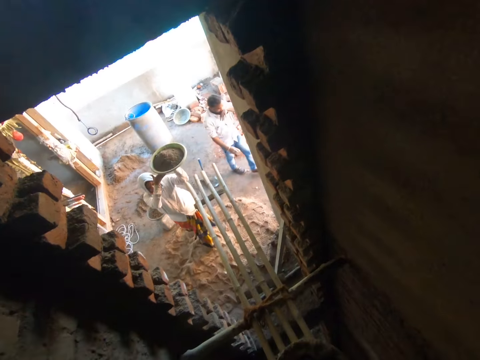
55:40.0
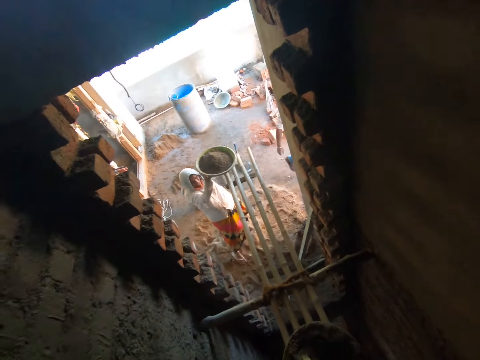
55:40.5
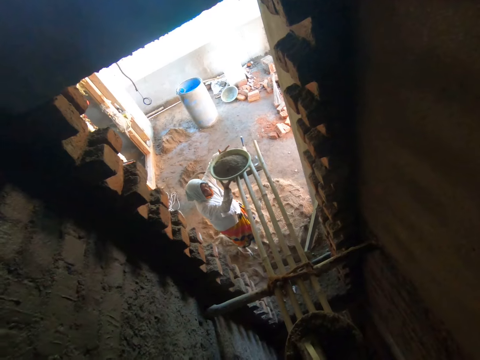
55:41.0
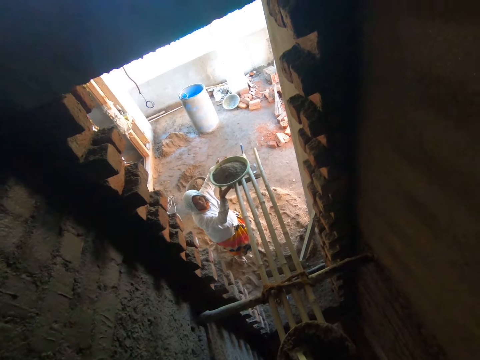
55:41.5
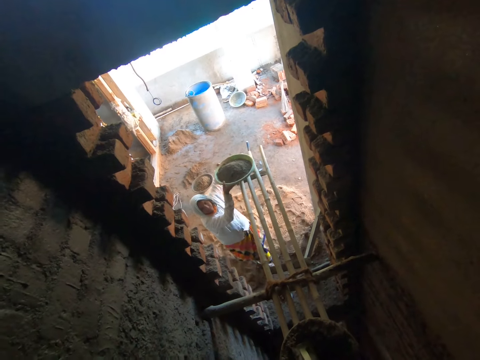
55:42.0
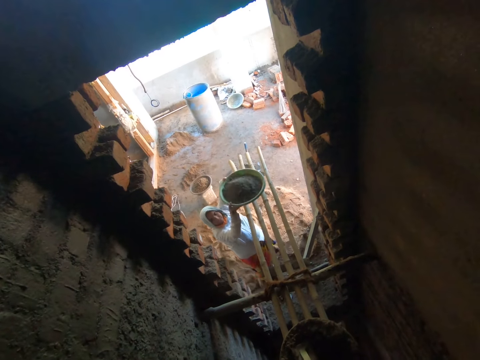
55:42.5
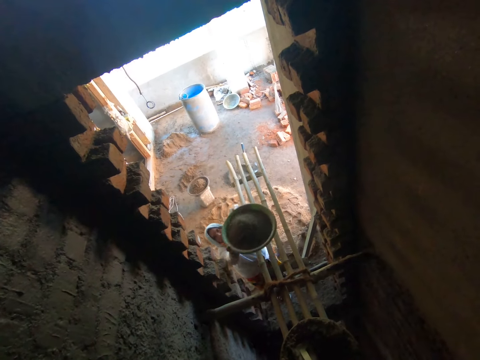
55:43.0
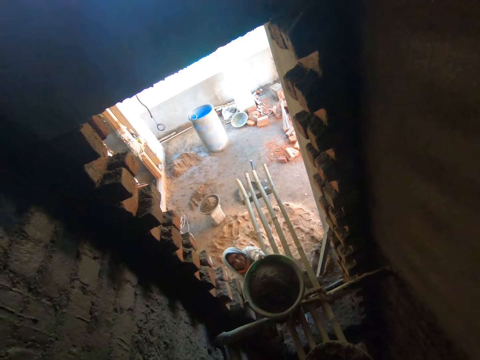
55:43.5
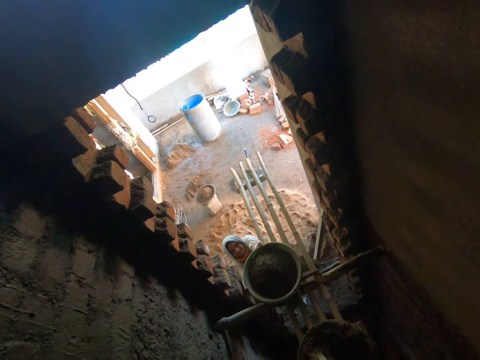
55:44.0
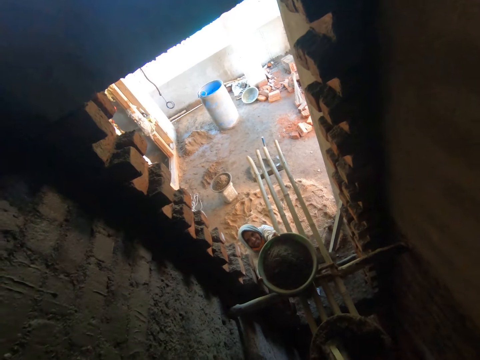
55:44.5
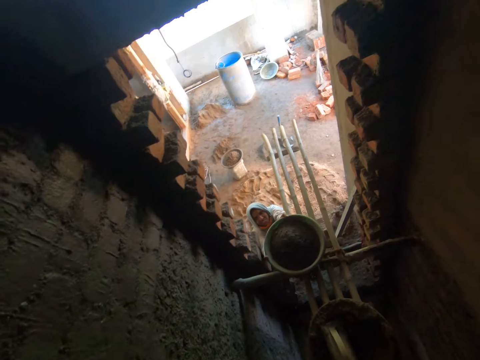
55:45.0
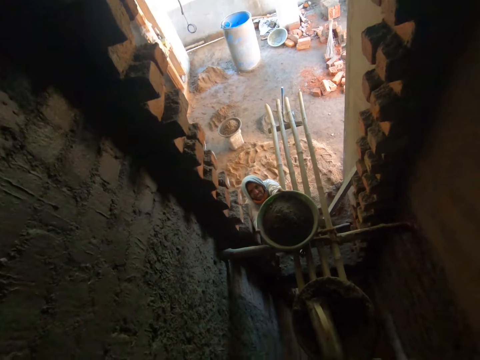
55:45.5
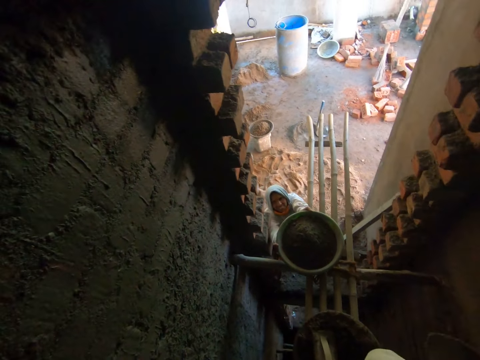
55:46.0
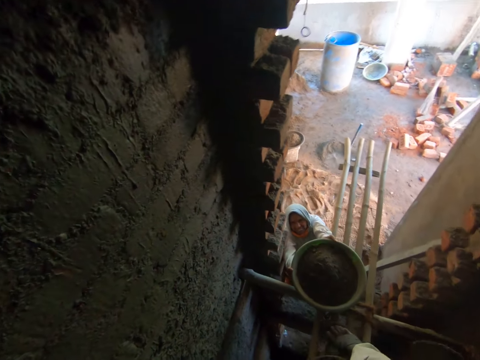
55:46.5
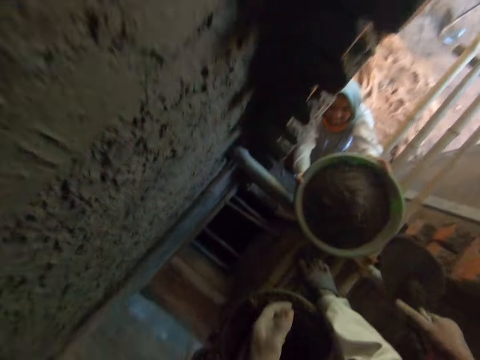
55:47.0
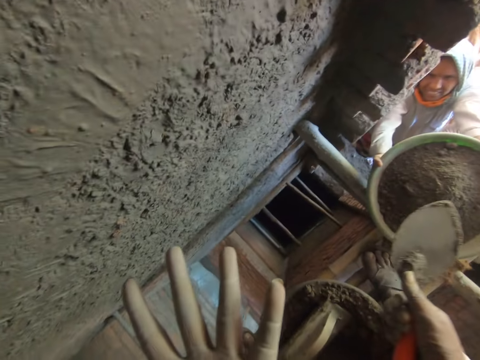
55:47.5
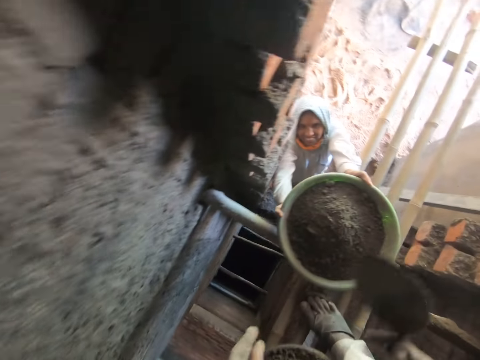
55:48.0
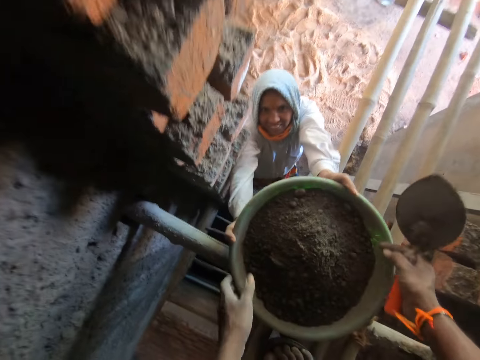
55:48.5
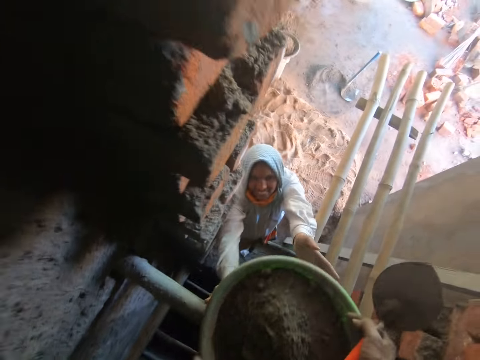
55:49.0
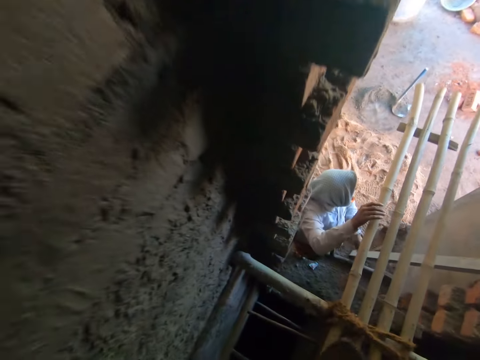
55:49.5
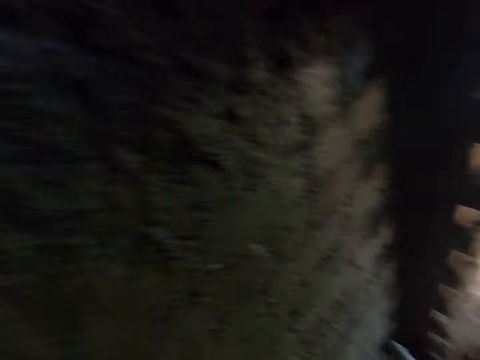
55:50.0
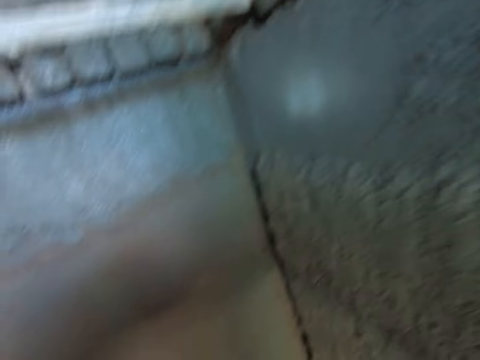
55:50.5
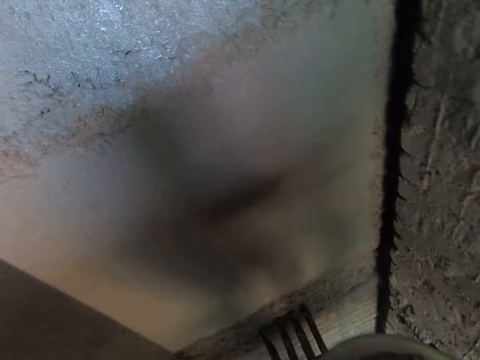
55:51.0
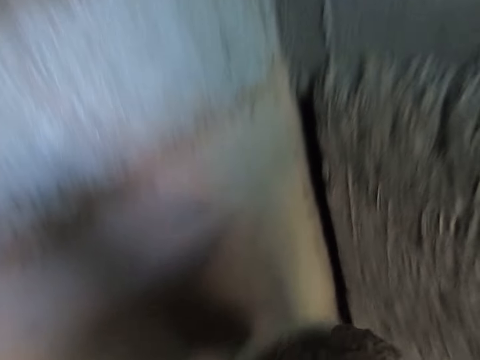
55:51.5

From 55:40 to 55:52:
The woman holds the head pan with both hands. She drops the head pan on the bamboo sticks with both hands. She moves the head pan on the bamboo sticks with both hands. The camera wearer picks the head pan from the bamboo sticks with both hands.

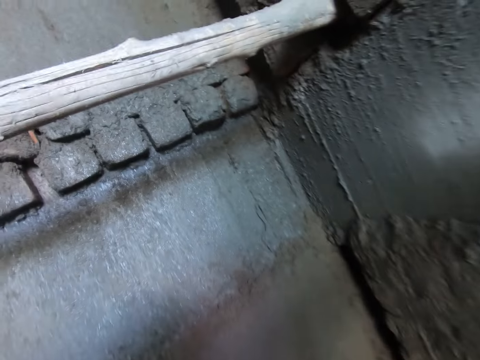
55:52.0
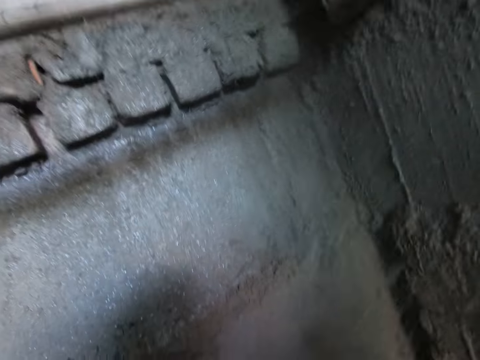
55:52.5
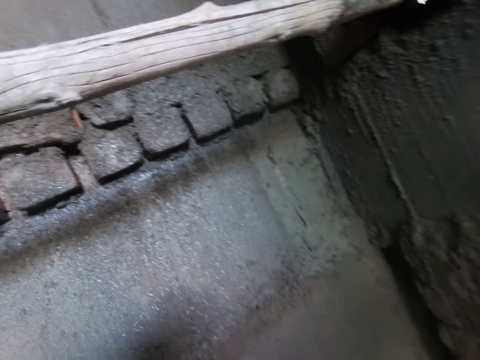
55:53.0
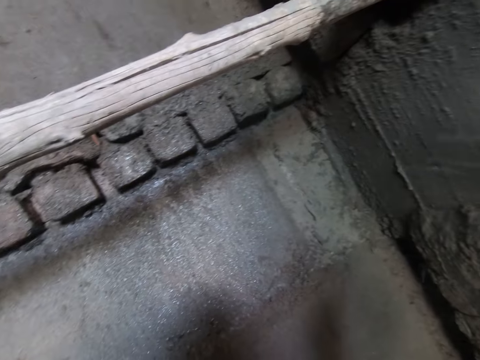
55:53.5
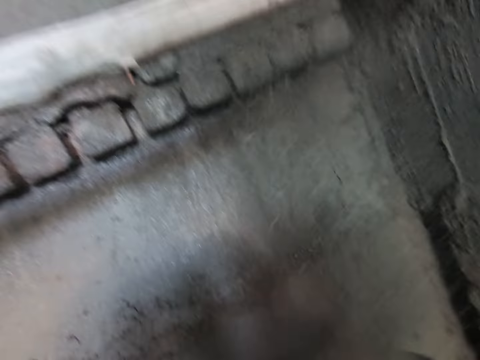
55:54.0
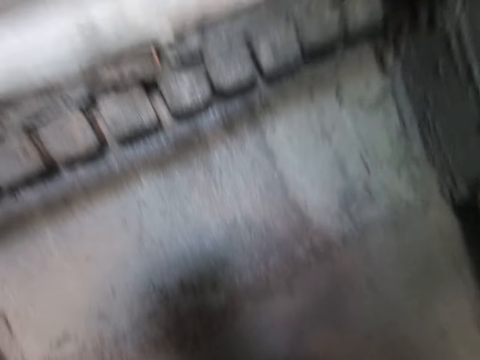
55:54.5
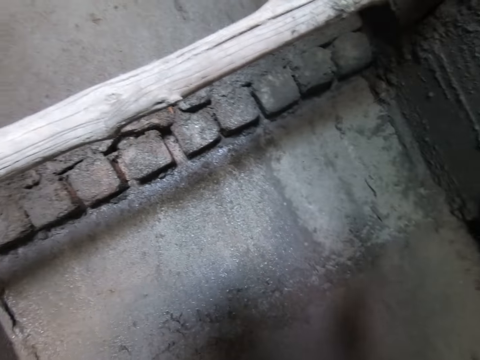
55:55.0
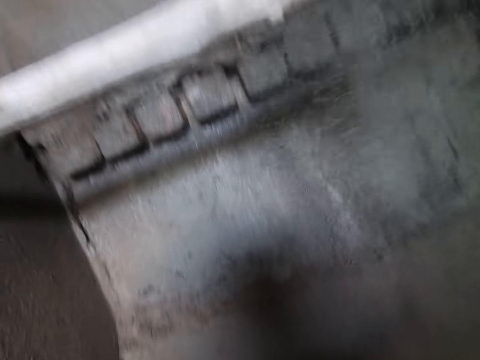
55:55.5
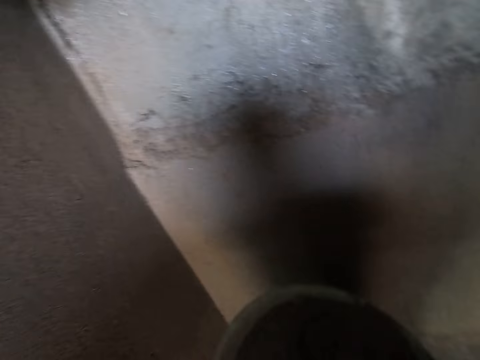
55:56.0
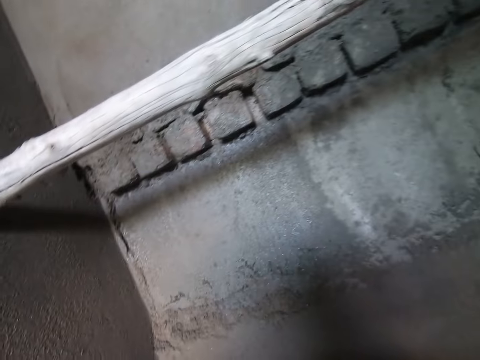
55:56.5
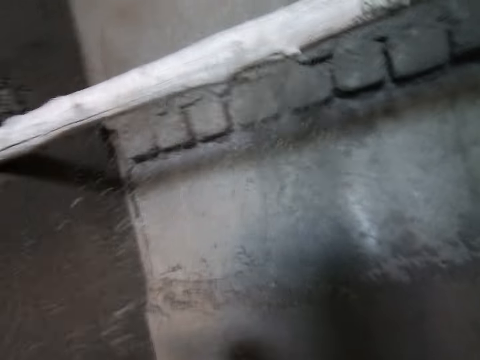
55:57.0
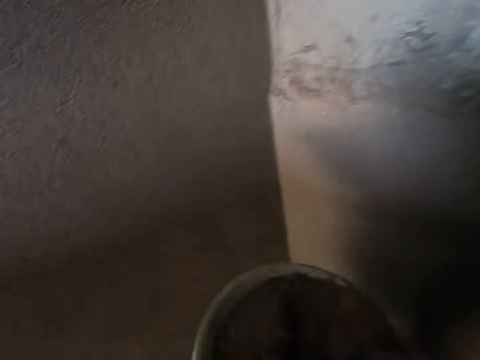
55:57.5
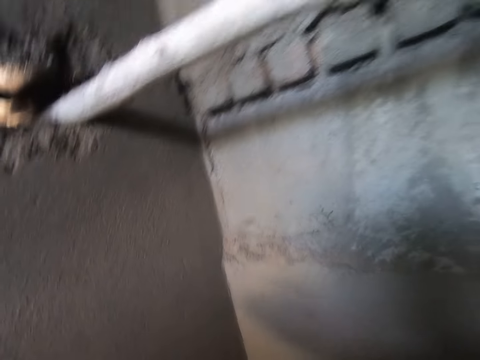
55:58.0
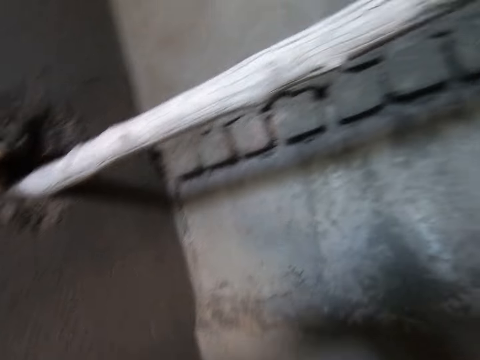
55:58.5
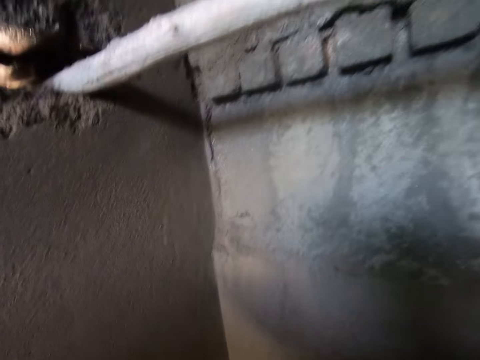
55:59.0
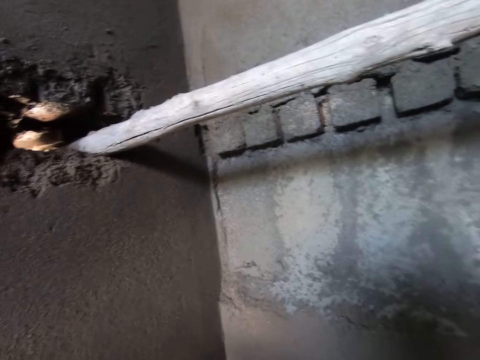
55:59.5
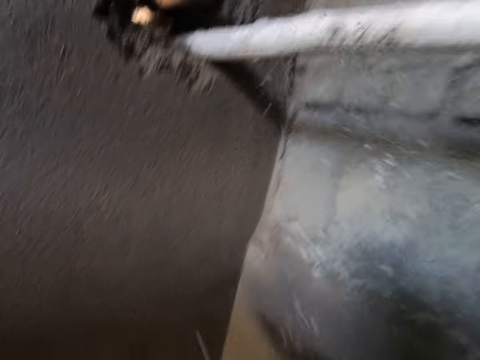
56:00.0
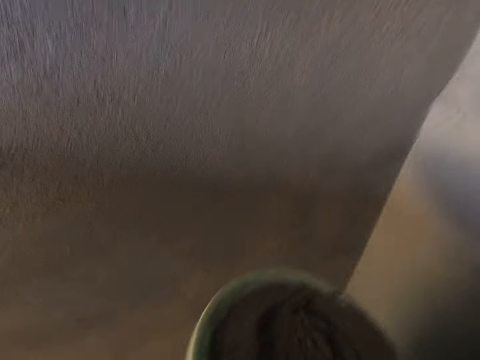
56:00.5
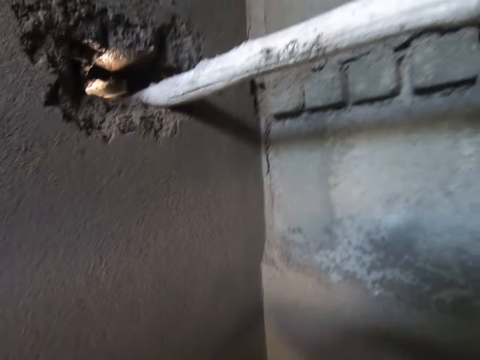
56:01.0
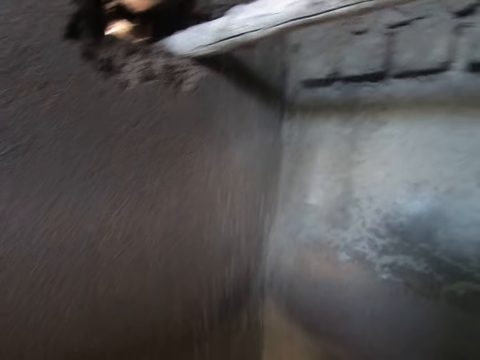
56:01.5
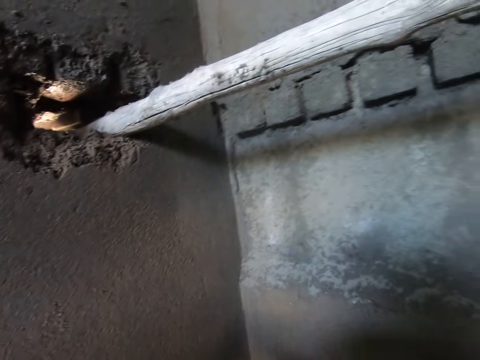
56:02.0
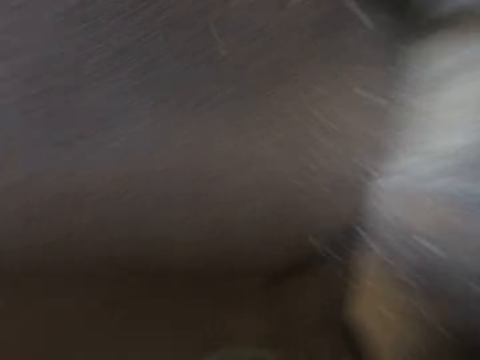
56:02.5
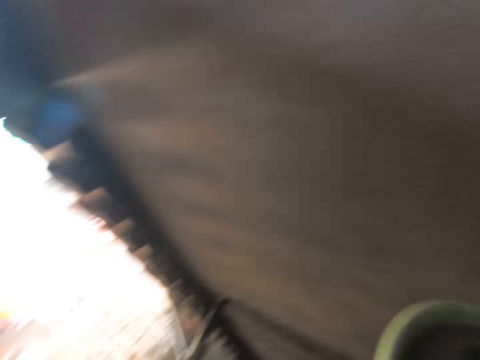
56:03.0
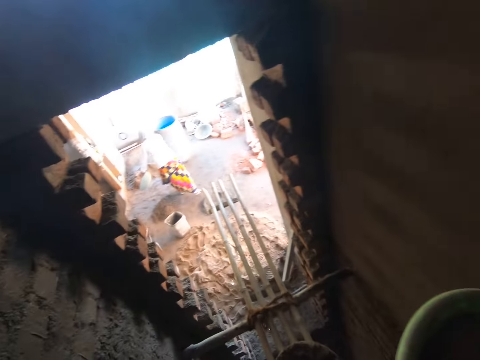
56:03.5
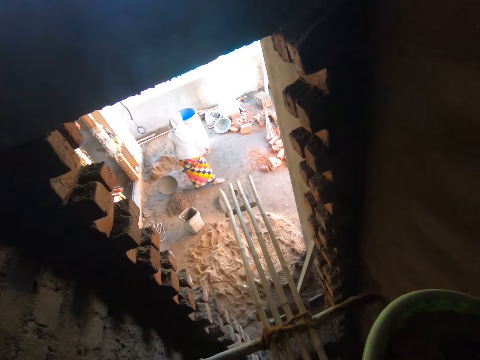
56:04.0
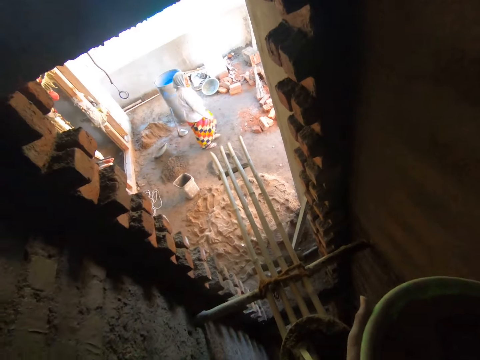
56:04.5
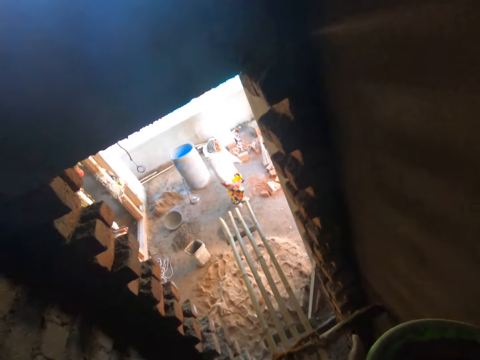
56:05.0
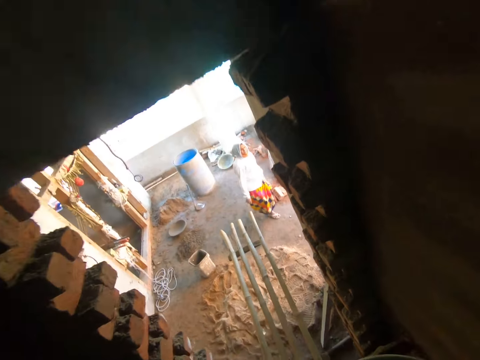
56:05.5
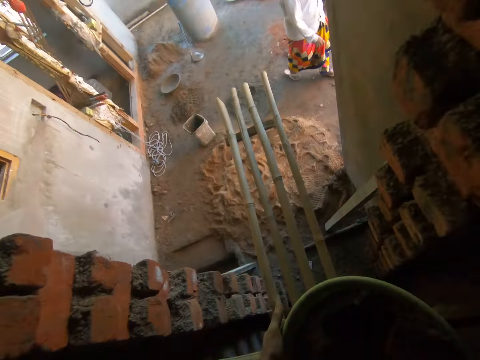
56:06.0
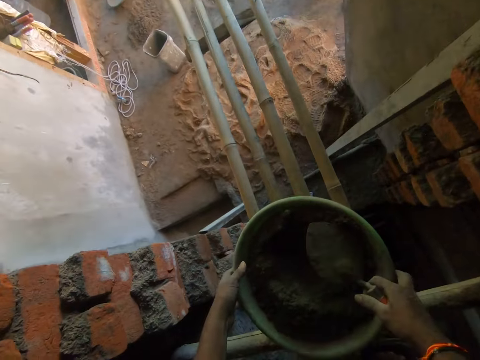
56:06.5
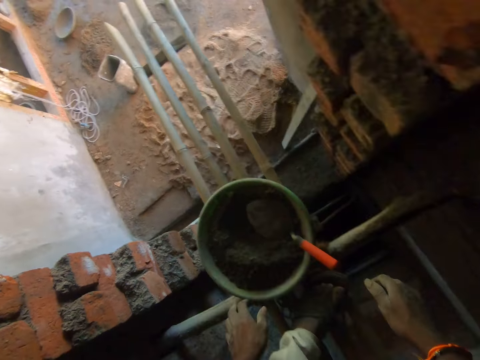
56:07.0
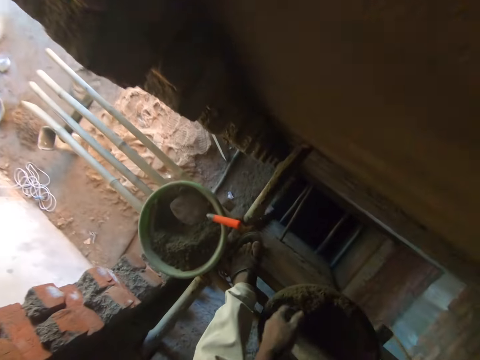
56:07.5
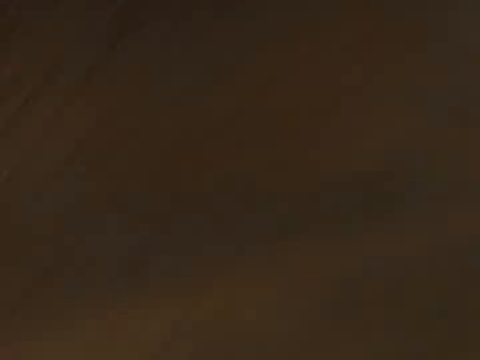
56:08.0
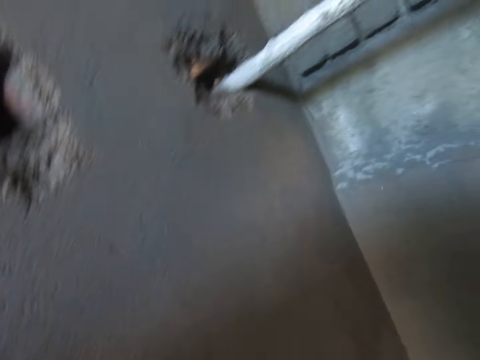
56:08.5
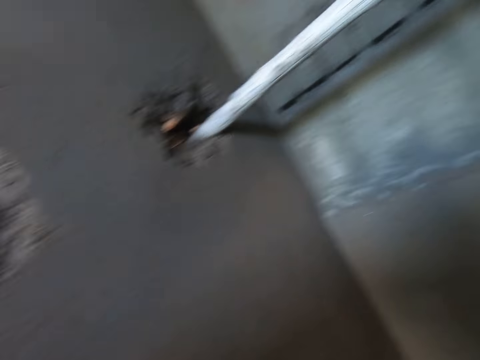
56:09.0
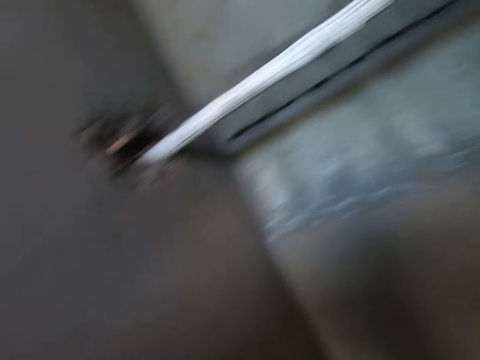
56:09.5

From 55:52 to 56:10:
The camera wearer throws cement on the wall with the trowel in his right hand. He scoops cement from the head pan with the trowel in his right hand. He throws cement on the wall with the trowel in his right hand. He scoops cement from the head pan with the trowel in his right hand. He throws cement on the wall with the trowel in his right hand. He does it again. He scoops cement from the head pan with the trowel in his right hand. He throws cement on the wall with the trowel in his right hand. The woman drops a head pan on the floor with her left hand. The camera wearer drops the head pan of concrete on the bamboo sticks with both hands.
